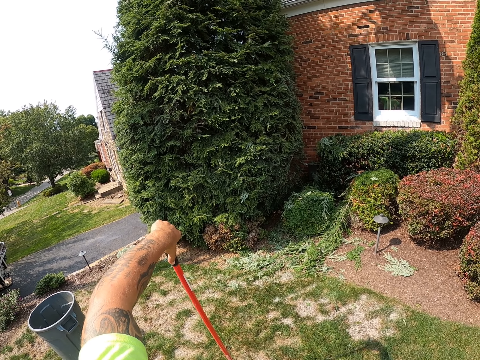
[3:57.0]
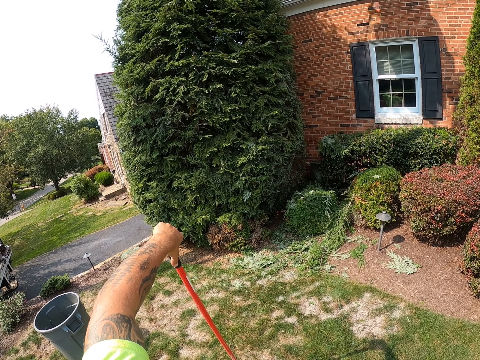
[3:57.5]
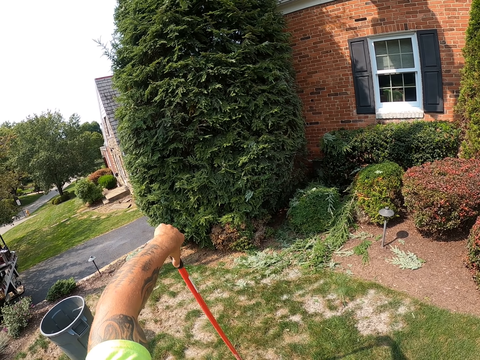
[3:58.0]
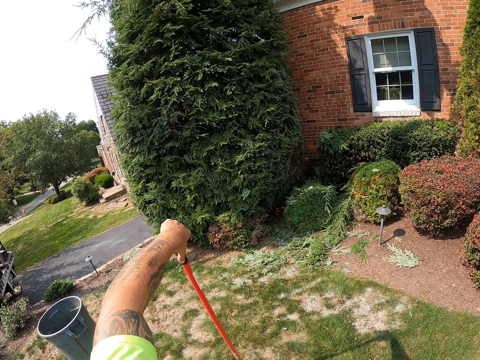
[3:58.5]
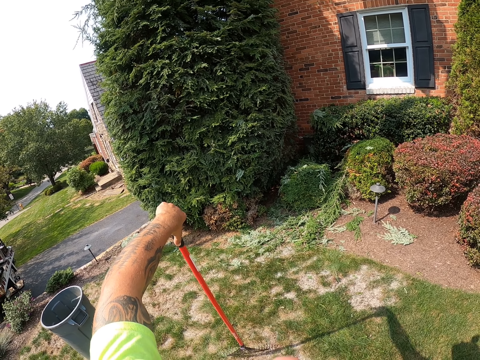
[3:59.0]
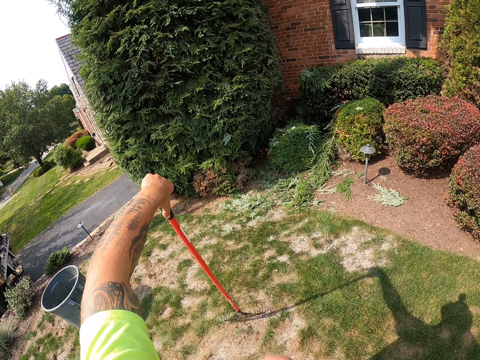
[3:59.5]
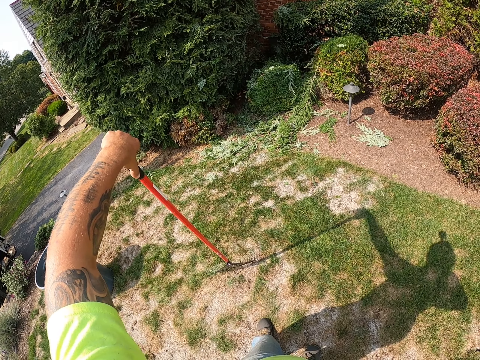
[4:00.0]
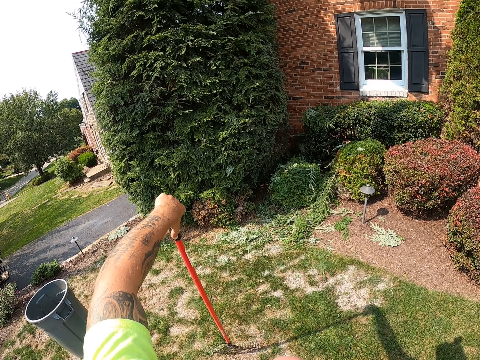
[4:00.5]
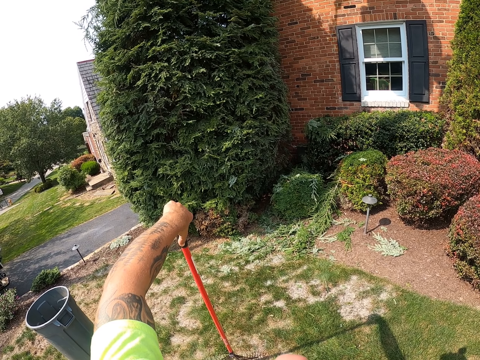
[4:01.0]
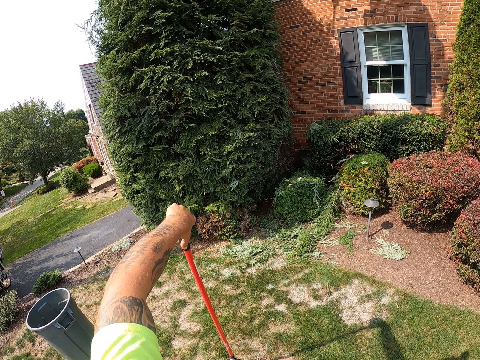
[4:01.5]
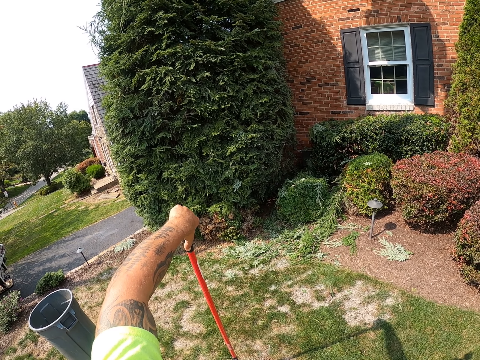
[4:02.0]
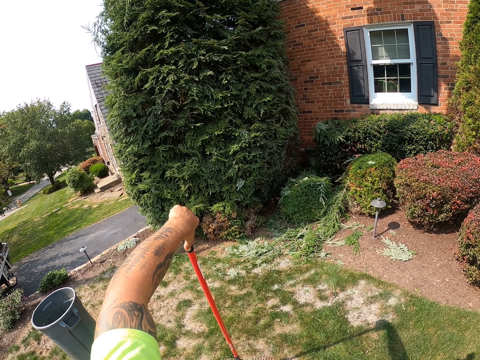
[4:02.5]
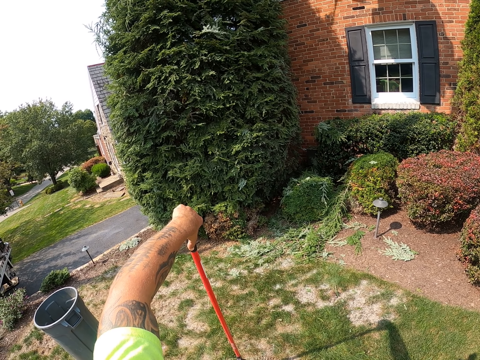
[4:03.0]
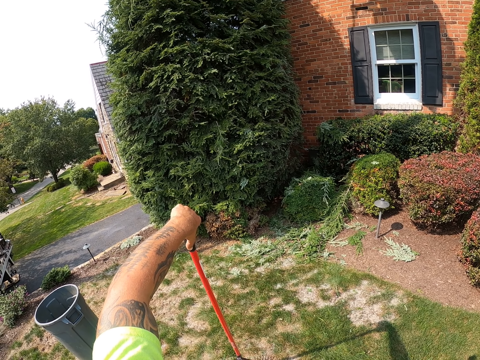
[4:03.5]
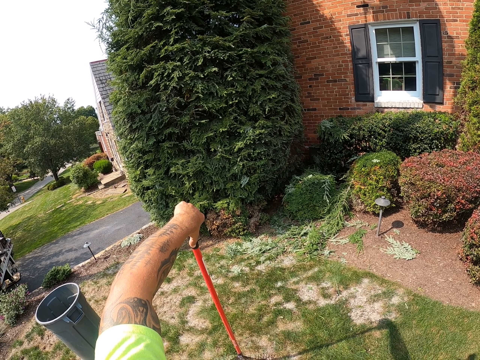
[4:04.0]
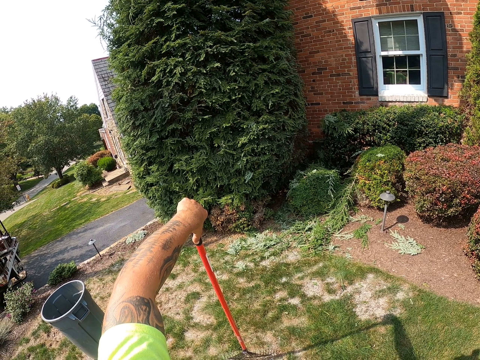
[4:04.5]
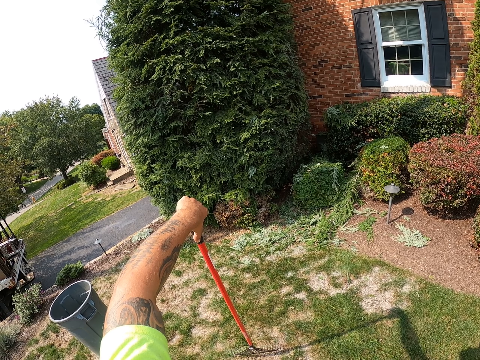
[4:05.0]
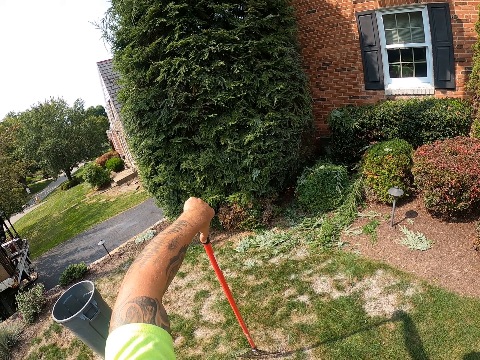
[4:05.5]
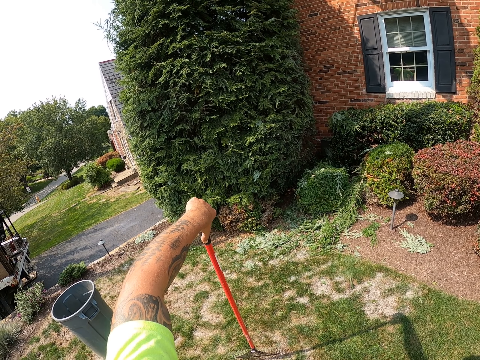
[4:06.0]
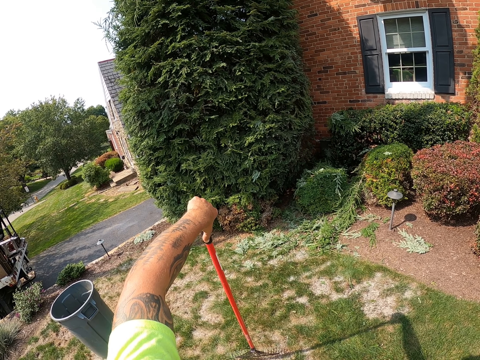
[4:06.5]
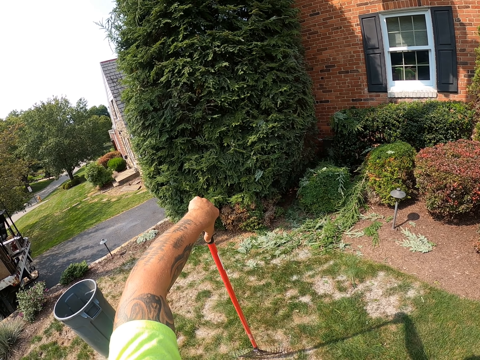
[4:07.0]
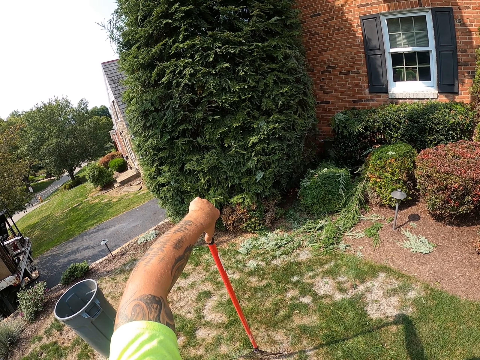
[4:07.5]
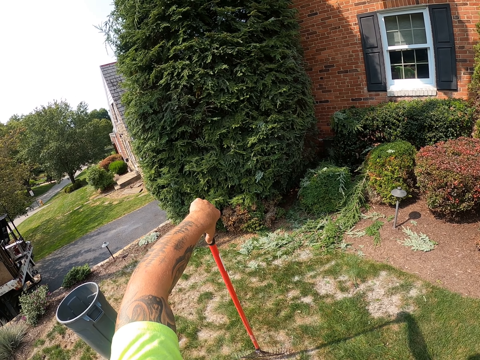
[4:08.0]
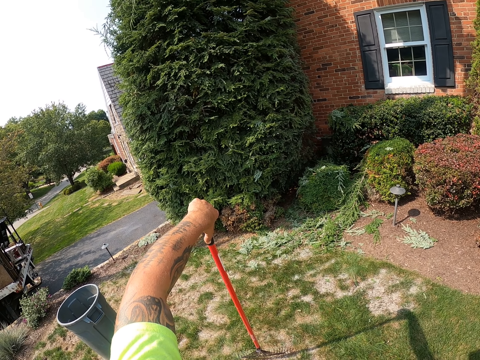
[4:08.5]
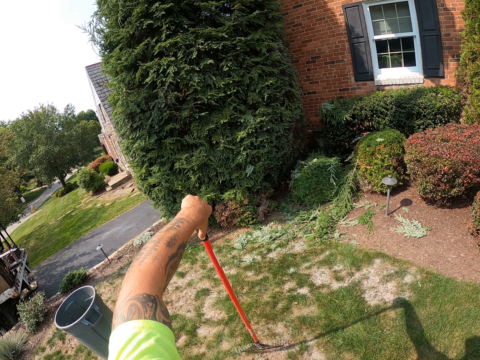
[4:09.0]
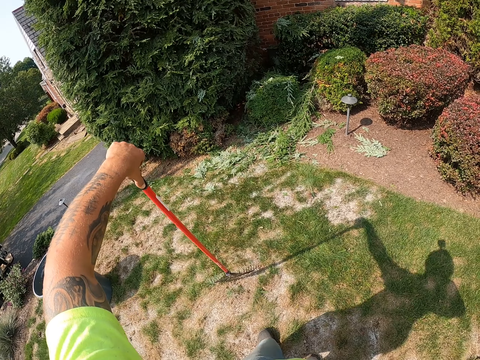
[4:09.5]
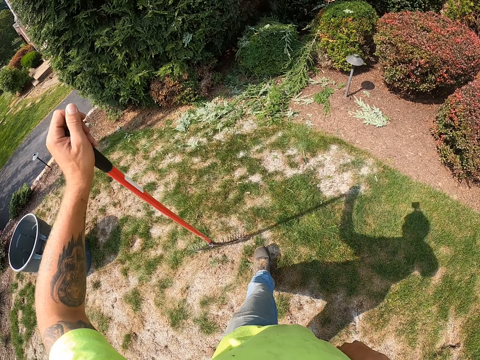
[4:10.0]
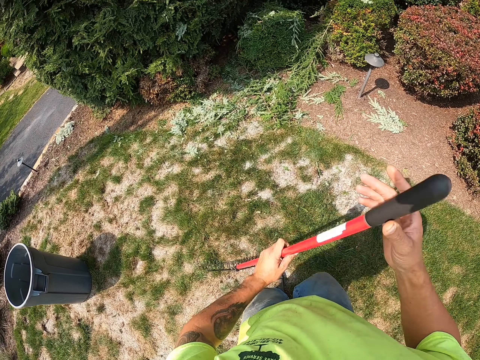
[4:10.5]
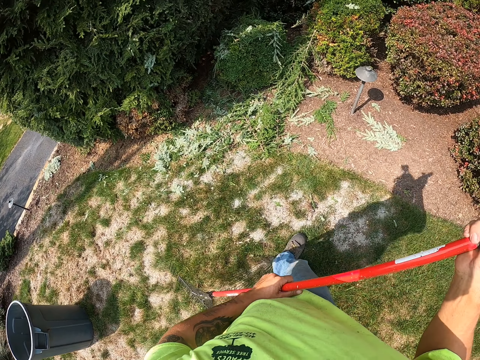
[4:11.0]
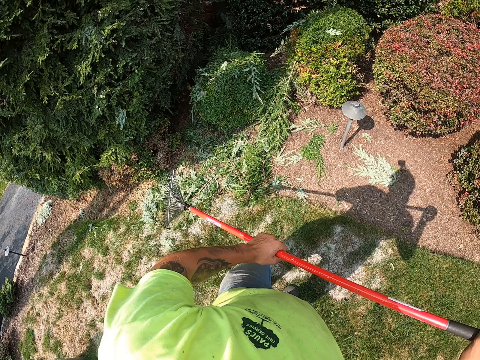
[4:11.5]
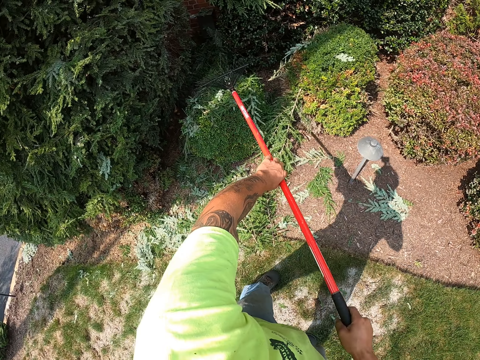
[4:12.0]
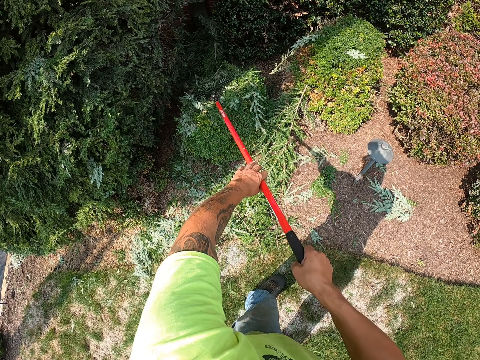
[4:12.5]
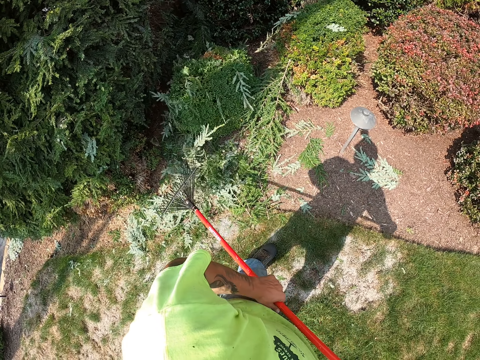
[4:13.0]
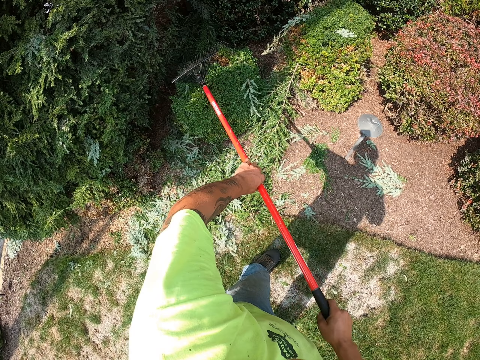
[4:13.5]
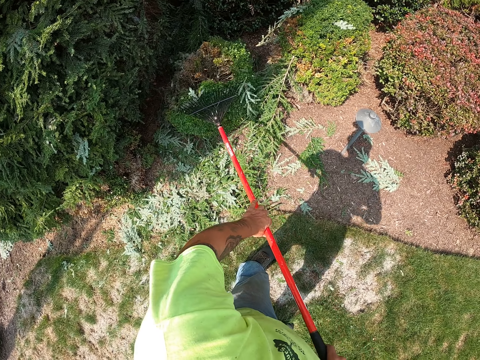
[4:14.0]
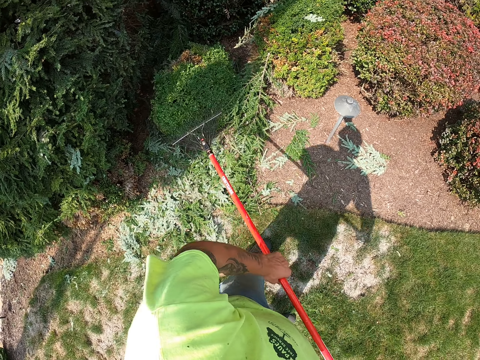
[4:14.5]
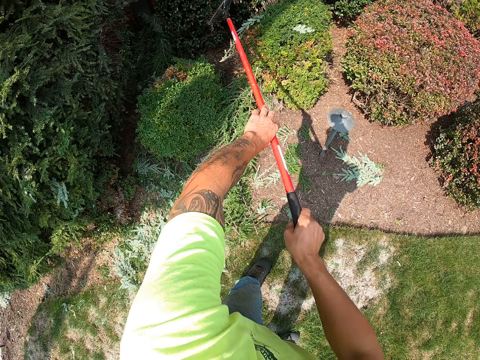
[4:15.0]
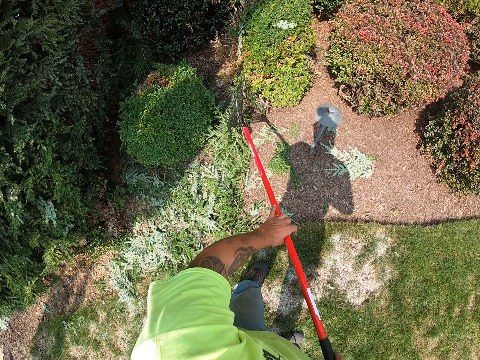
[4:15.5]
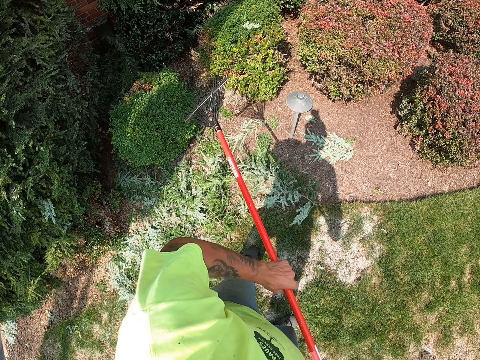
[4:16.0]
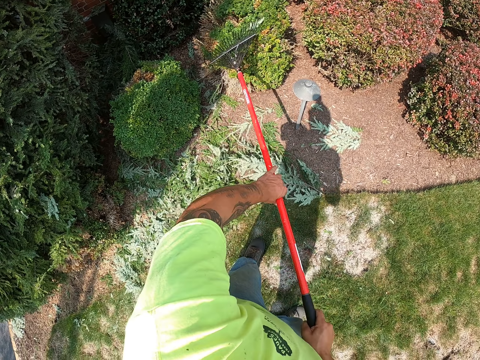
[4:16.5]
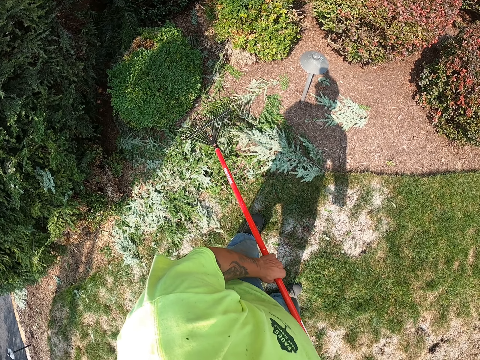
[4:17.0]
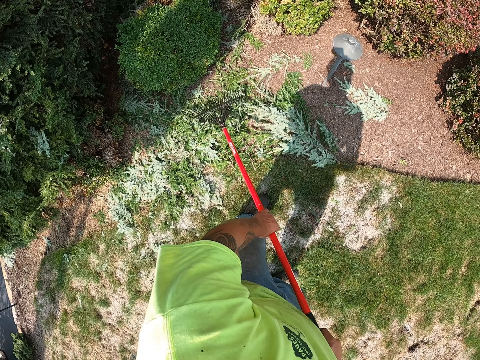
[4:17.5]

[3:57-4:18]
The camera wearer holds the rake in his left hand with his right hand. He rakes the leaves on the lawn with the rake in both hands.

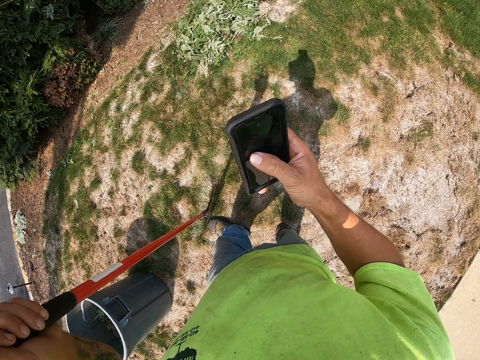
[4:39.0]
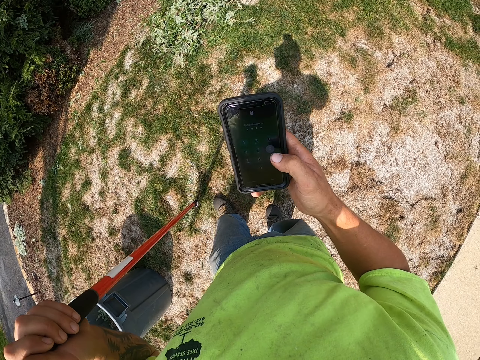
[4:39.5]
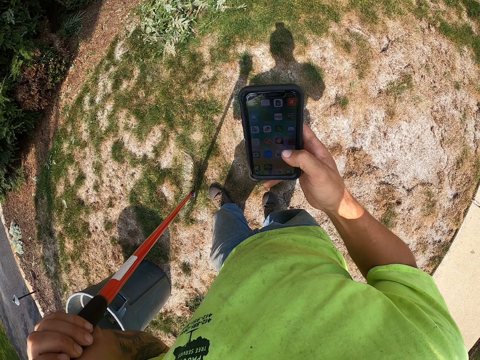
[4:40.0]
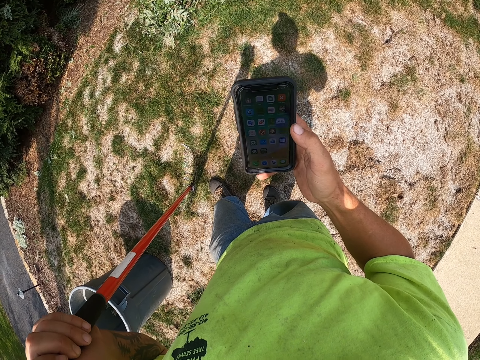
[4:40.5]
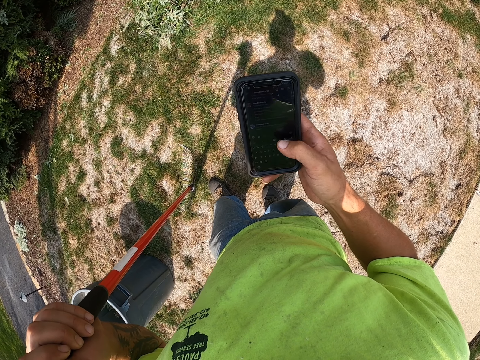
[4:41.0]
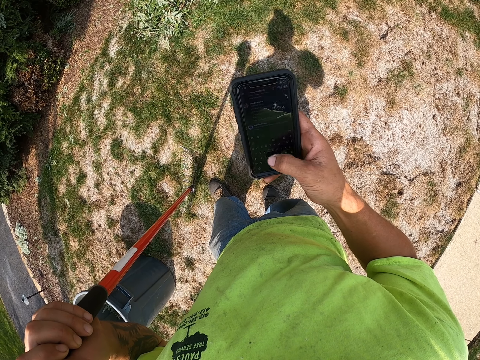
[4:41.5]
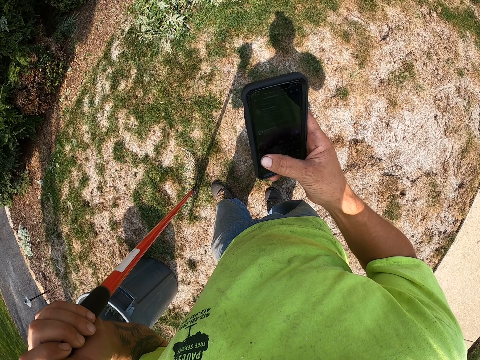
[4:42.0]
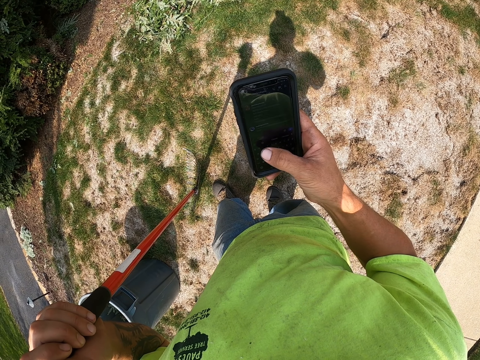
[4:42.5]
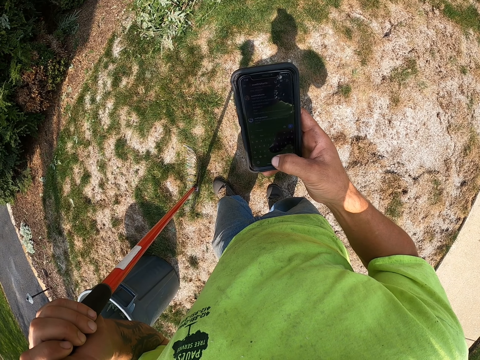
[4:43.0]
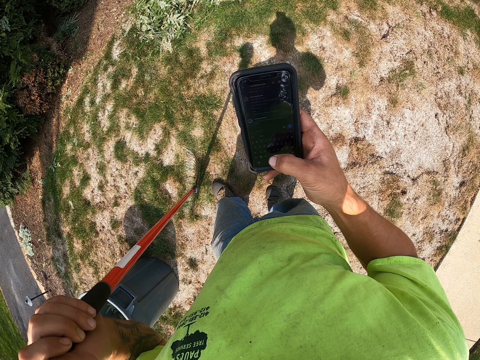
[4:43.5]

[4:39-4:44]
The camera wearer checks his phone.
